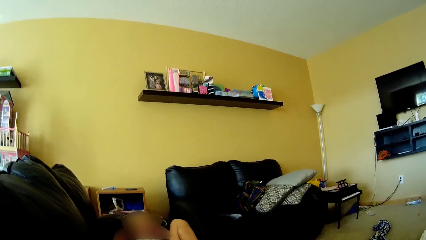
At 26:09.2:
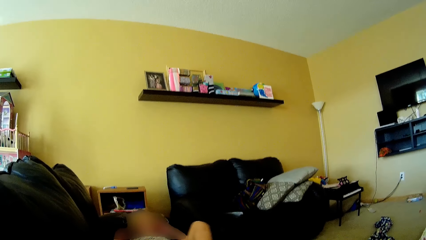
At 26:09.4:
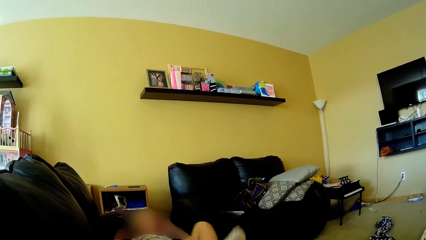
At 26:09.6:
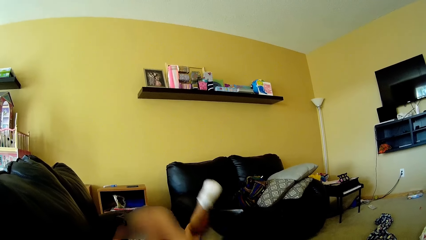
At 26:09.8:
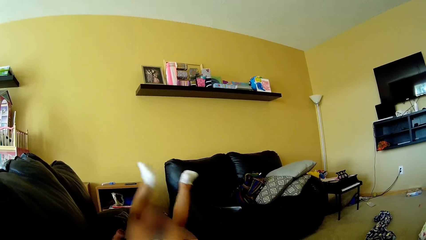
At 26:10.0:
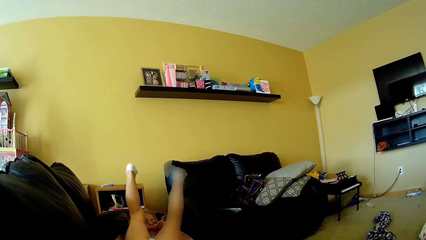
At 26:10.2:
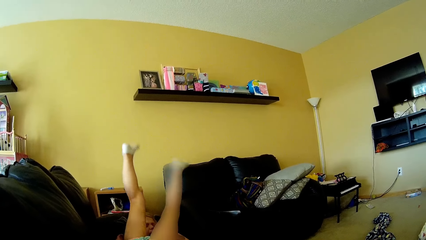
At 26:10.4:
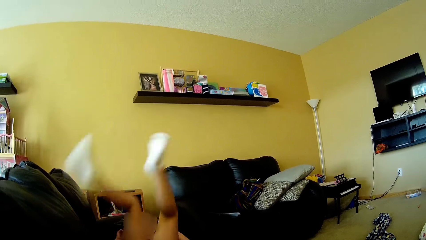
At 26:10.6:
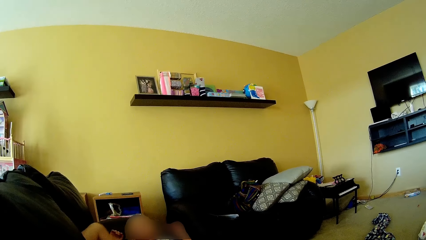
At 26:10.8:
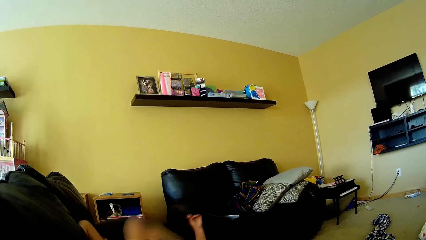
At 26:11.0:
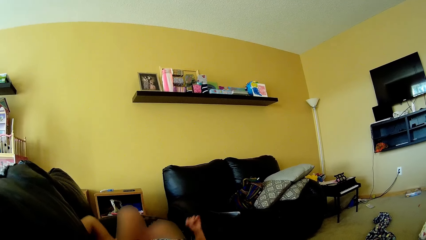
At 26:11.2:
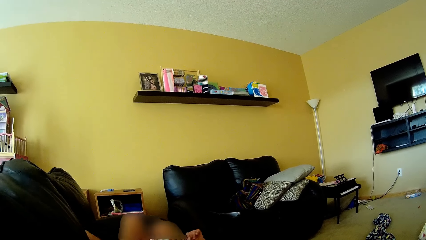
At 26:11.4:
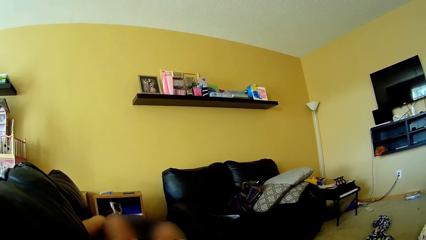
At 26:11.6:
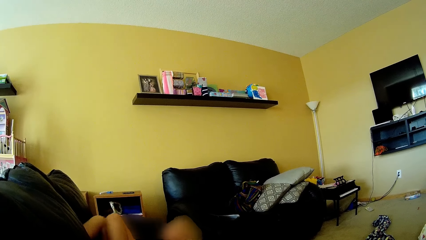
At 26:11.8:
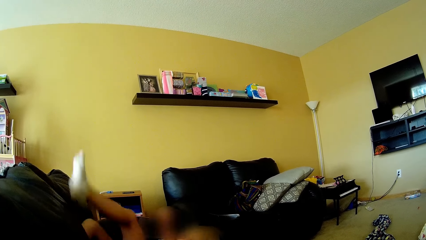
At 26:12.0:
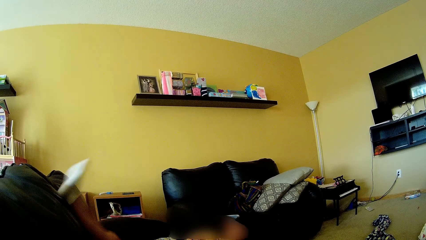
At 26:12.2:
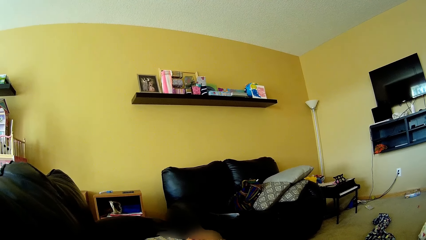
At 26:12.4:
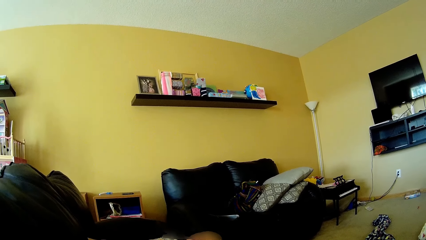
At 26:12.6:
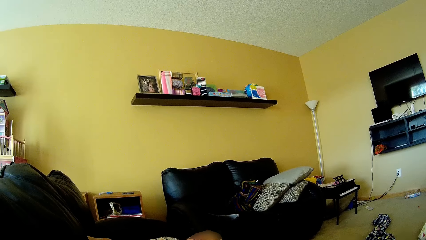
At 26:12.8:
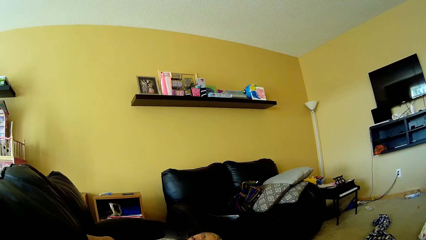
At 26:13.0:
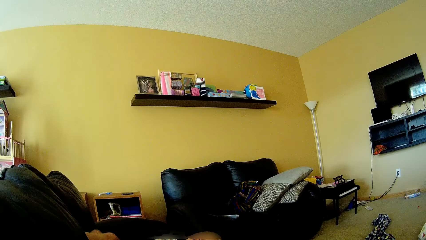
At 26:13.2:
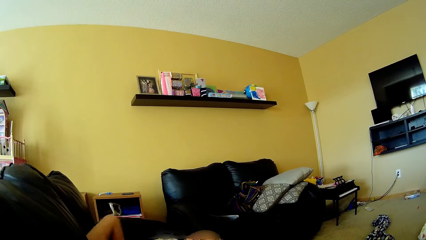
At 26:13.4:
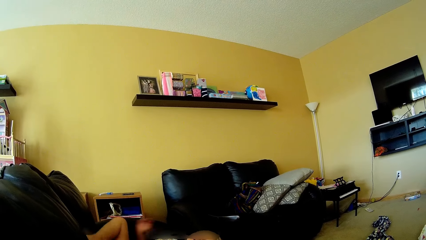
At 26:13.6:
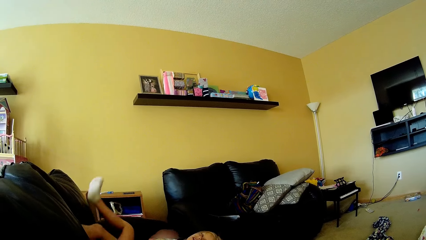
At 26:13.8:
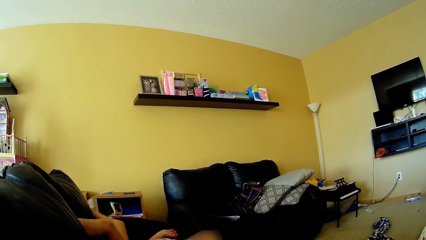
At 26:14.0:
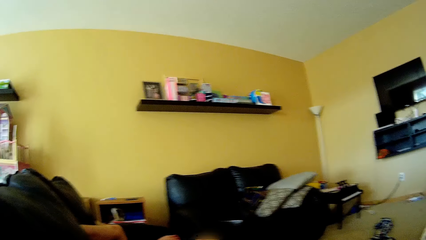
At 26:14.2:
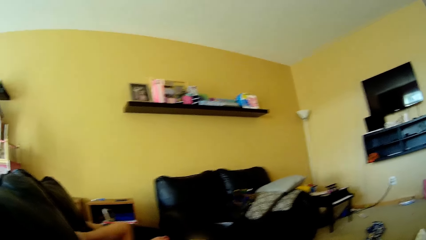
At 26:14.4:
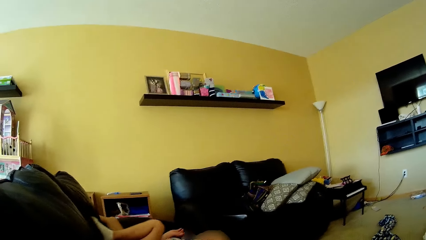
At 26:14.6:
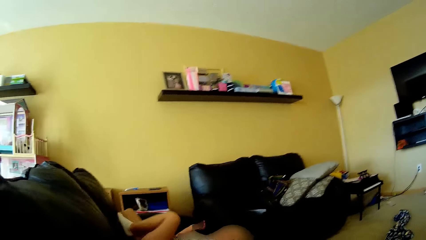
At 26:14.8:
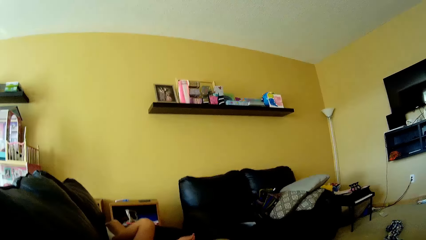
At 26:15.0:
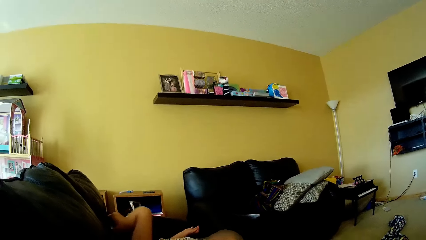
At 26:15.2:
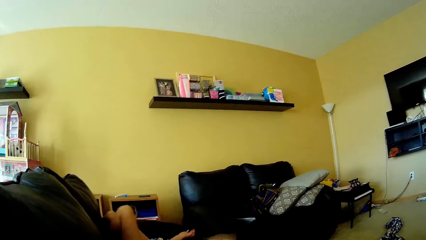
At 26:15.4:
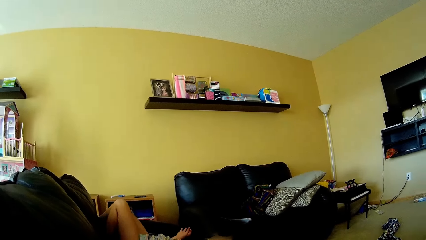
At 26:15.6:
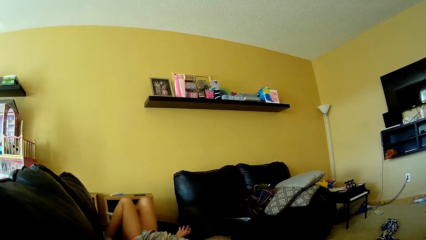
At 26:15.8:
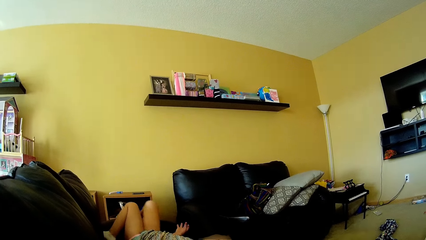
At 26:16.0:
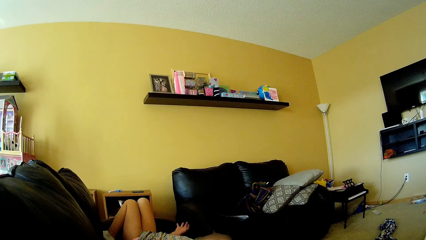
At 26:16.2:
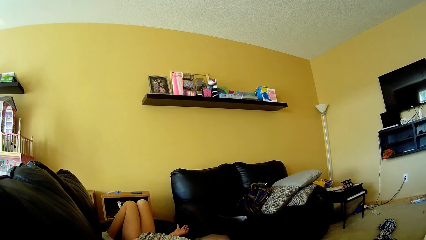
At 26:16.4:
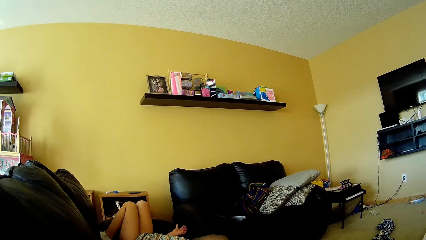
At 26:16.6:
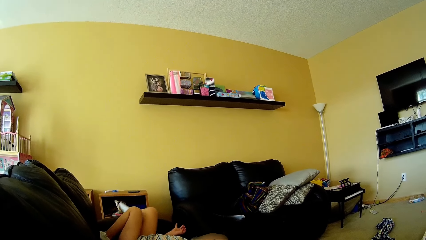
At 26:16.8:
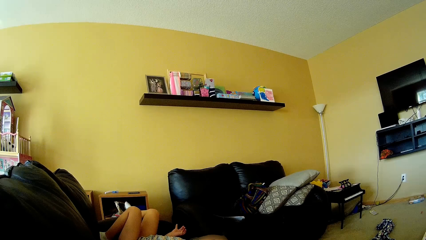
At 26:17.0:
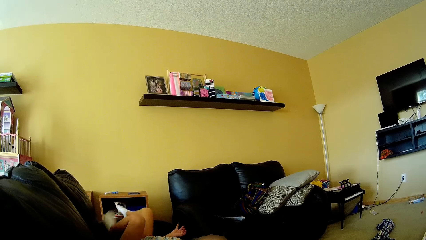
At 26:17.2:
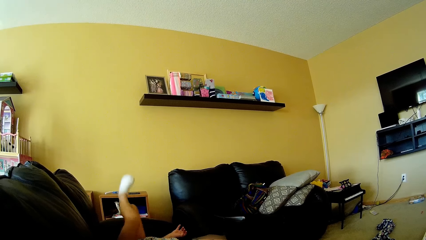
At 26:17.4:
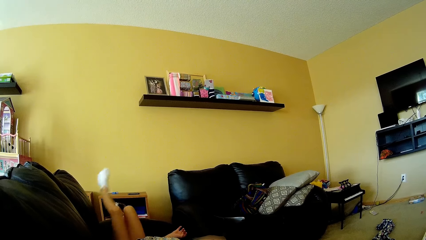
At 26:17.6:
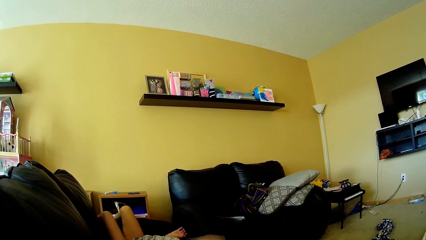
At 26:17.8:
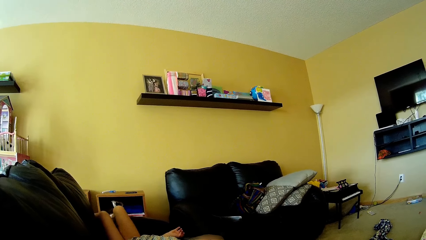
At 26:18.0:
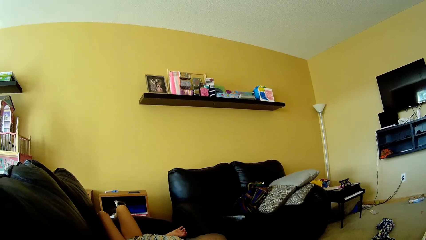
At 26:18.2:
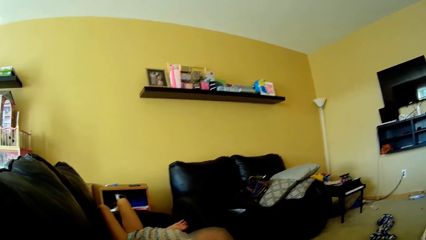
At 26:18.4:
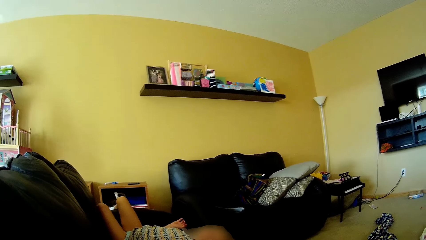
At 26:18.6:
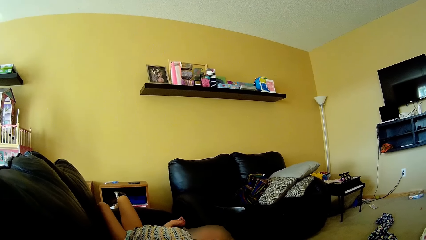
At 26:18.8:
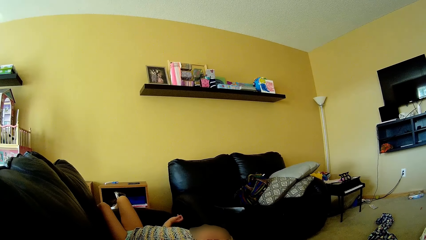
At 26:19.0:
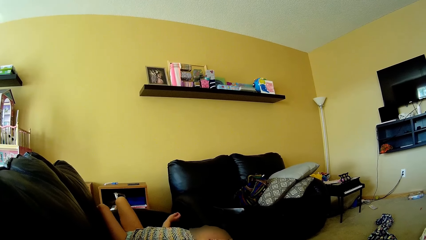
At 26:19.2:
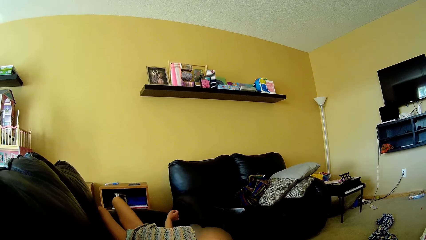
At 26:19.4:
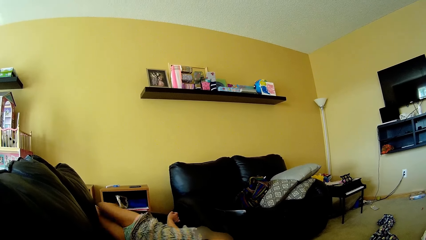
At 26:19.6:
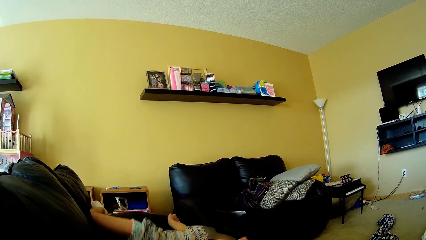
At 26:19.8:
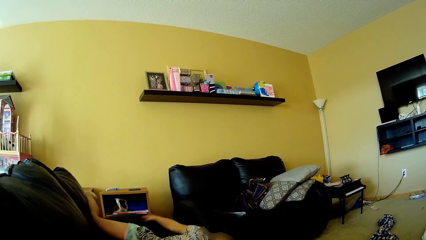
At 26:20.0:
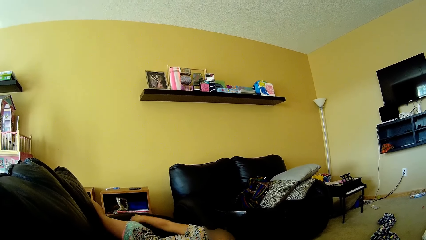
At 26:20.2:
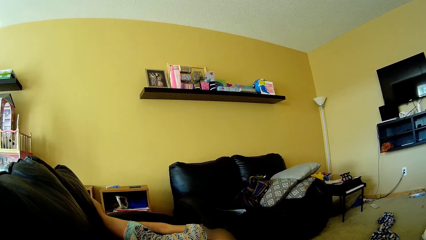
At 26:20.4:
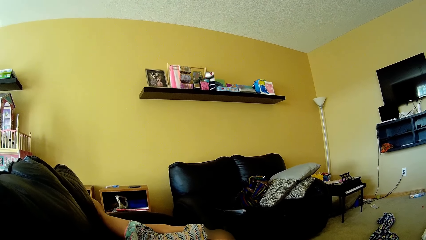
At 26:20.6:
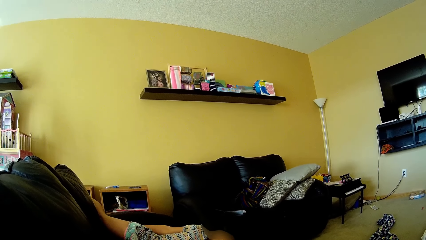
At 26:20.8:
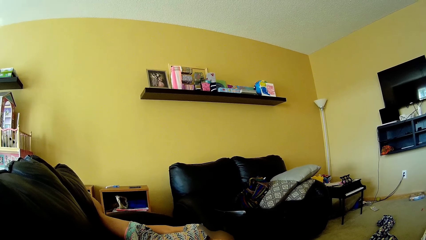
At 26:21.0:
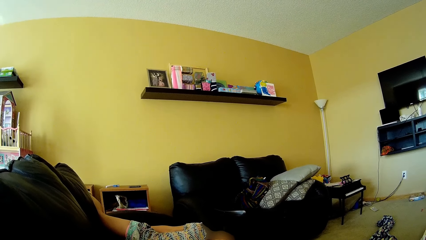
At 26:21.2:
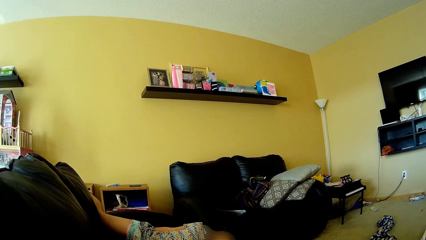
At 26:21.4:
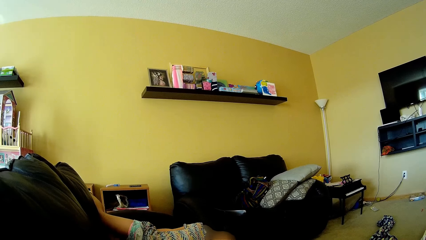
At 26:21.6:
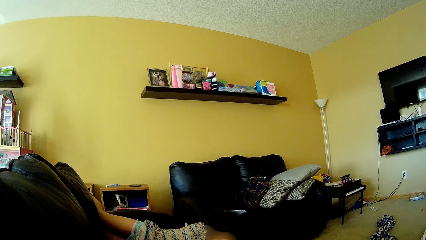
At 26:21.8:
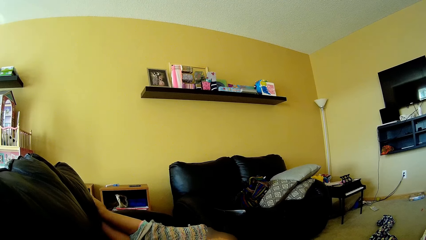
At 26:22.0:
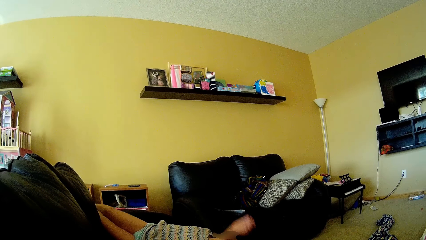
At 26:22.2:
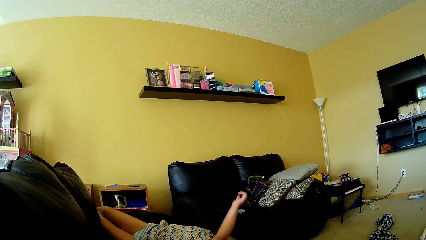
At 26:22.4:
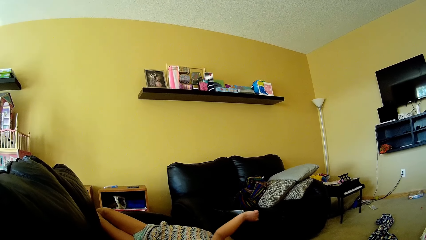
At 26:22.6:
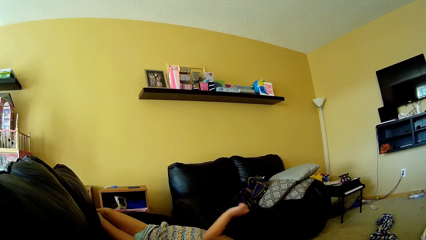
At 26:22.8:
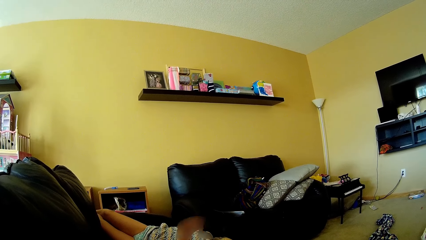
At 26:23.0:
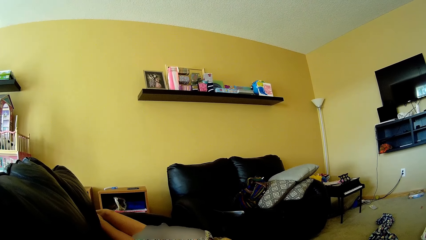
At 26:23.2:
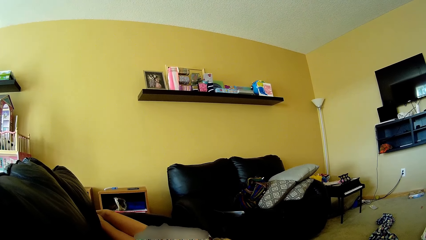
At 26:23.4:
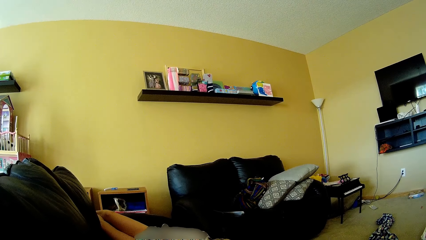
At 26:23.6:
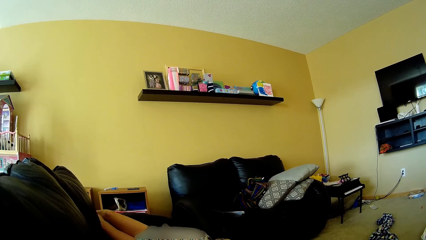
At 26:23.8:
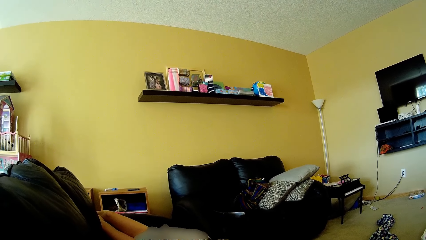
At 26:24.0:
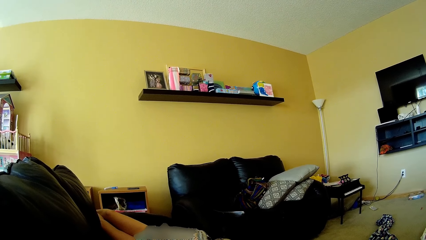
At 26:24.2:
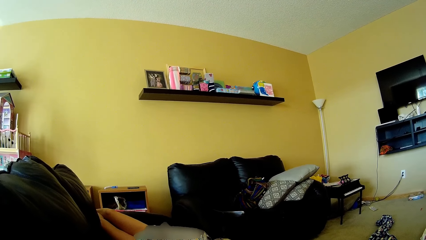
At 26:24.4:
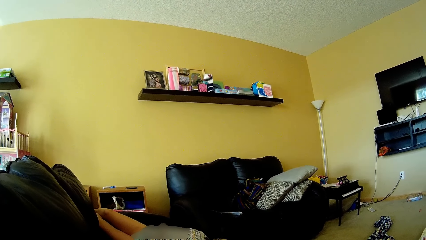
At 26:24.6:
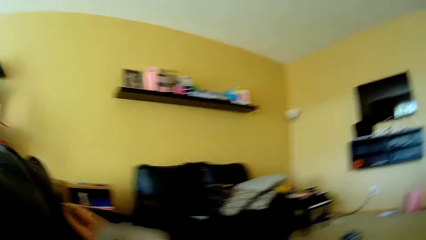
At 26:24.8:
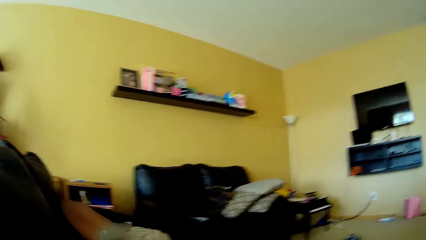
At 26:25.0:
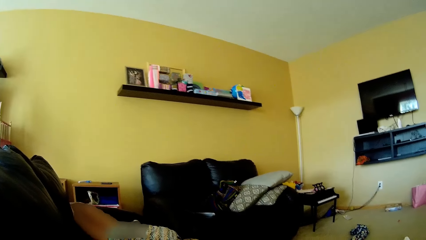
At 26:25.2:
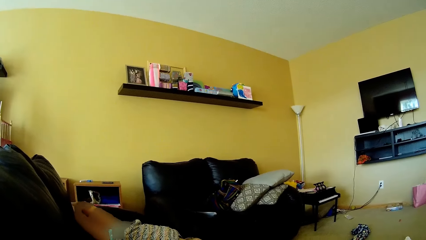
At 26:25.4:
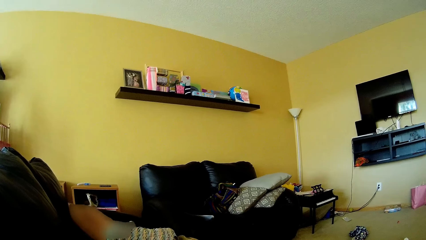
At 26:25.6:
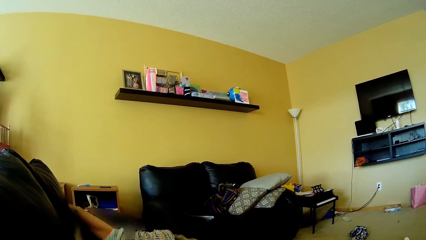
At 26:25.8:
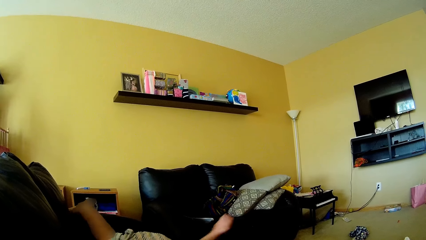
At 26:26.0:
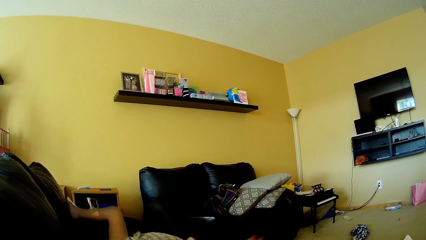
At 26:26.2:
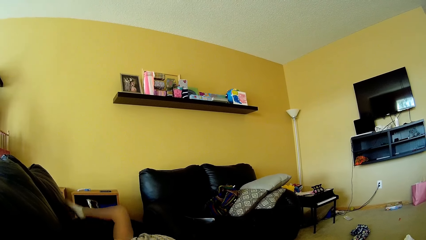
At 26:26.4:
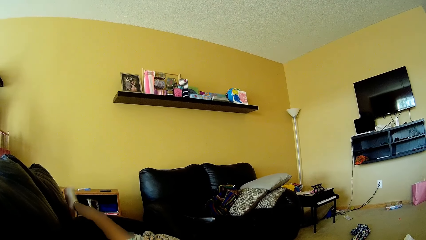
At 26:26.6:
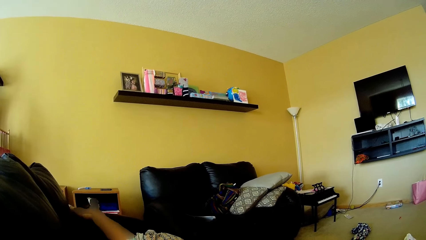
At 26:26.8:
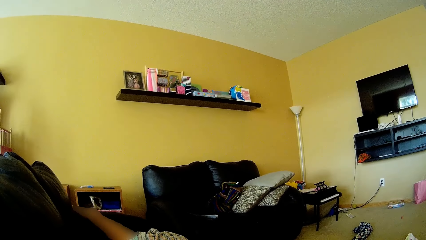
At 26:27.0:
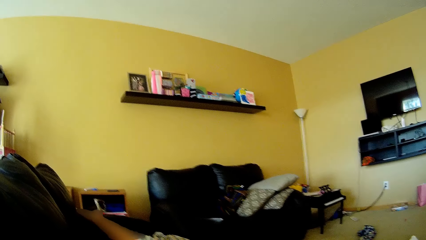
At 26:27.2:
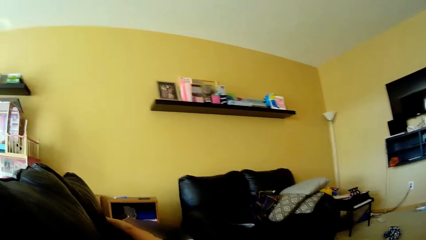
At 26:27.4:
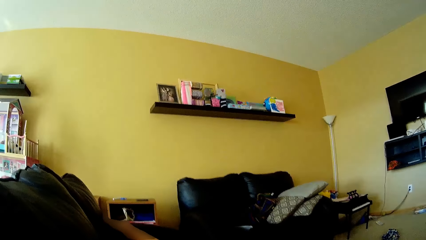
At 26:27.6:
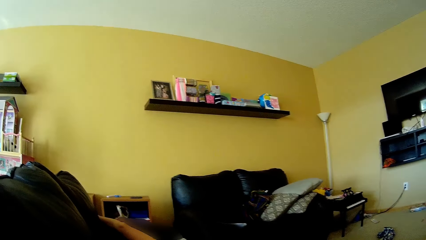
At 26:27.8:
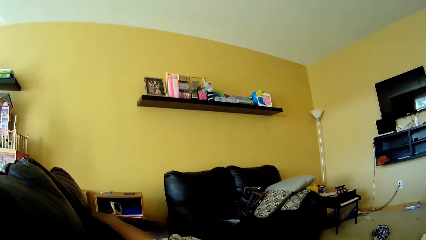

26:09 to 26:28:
The girl places her right foot on the backrest of the couch. The girl hangs both legs over the armrest of the couch.
